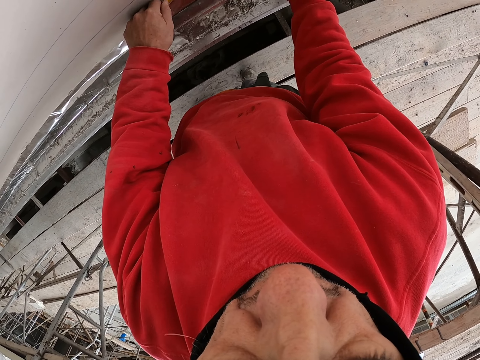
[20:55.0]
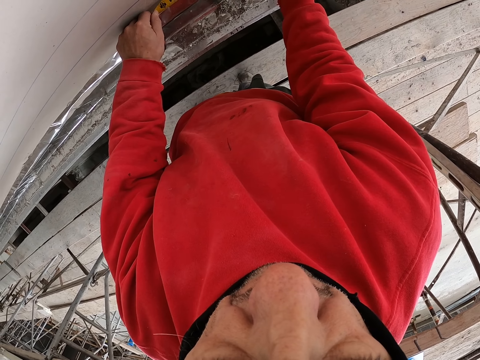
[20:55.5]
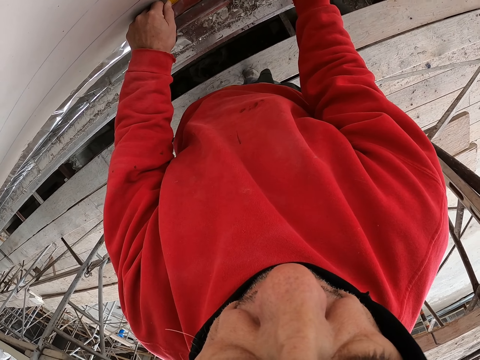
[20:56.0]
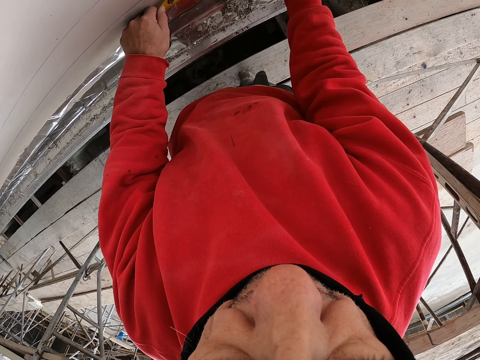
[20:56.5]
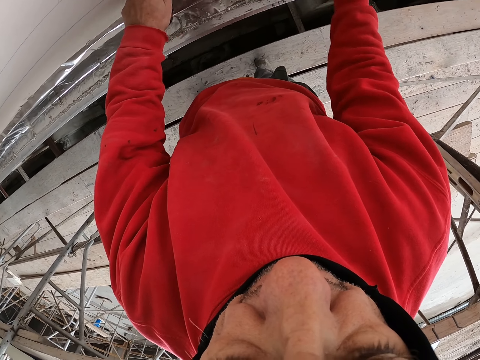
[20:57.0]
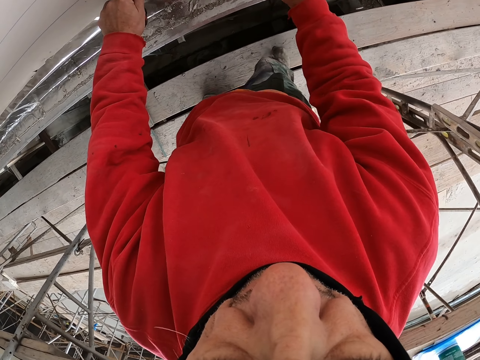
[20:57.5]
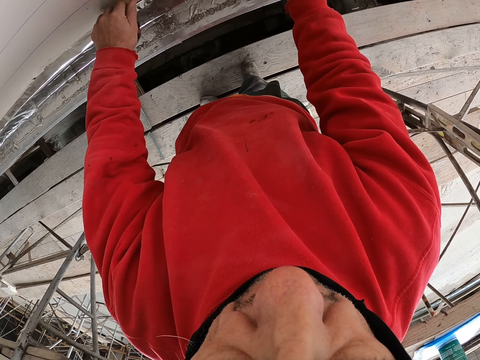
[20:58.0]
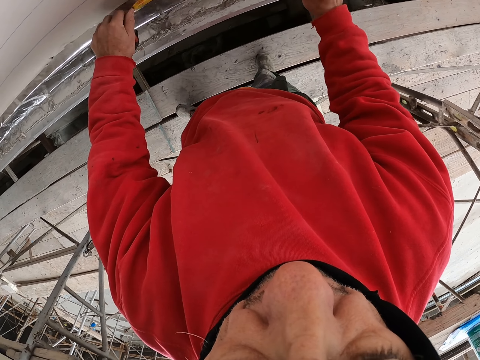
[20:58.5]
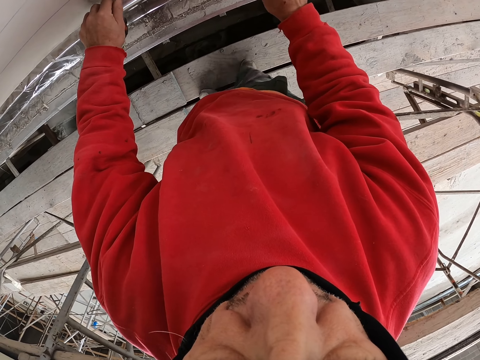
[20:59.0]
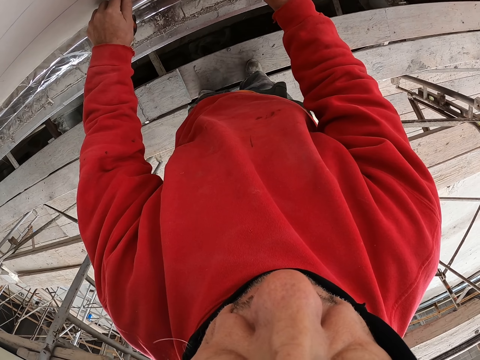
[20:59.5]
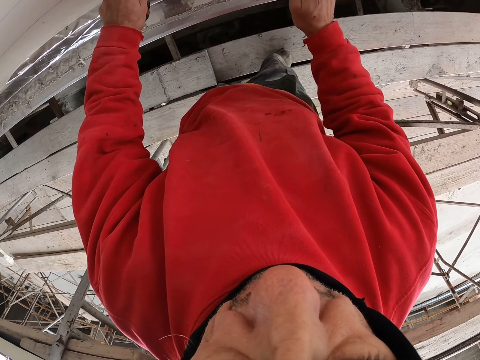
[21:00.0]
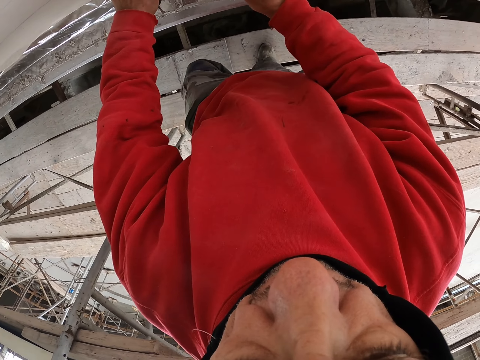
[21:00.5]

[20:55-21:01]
The camera wearer measures on the piece of wood.

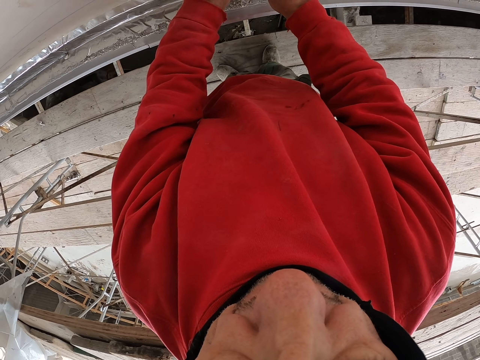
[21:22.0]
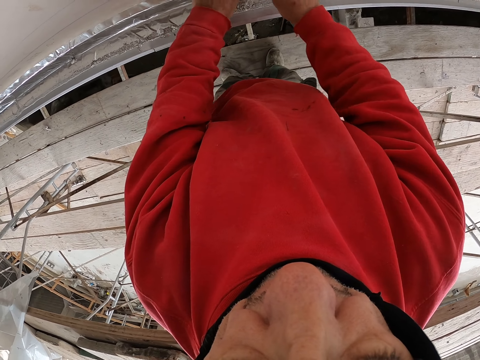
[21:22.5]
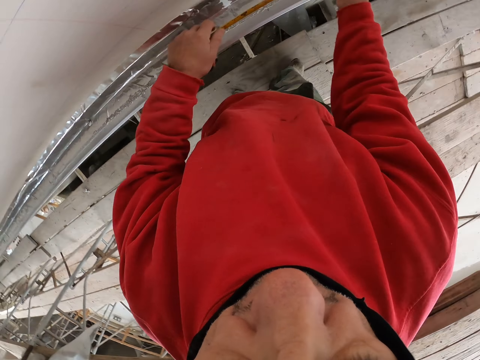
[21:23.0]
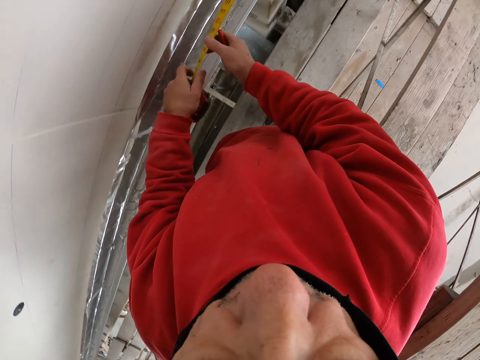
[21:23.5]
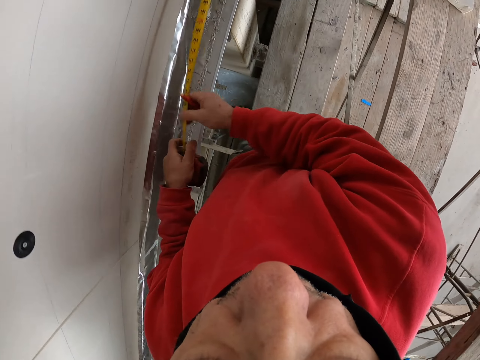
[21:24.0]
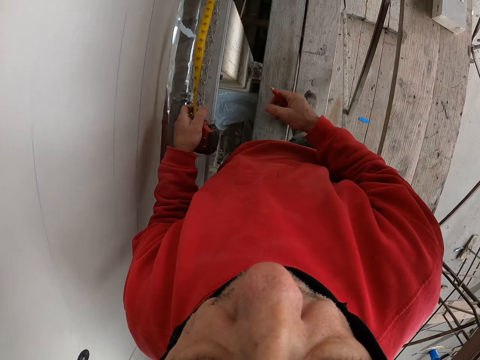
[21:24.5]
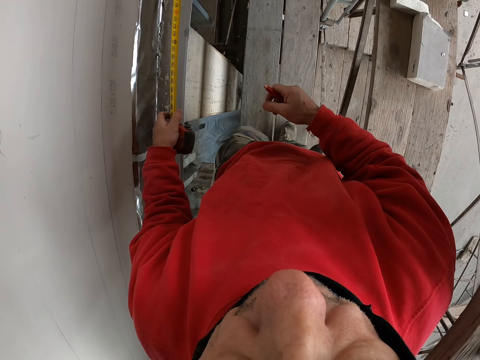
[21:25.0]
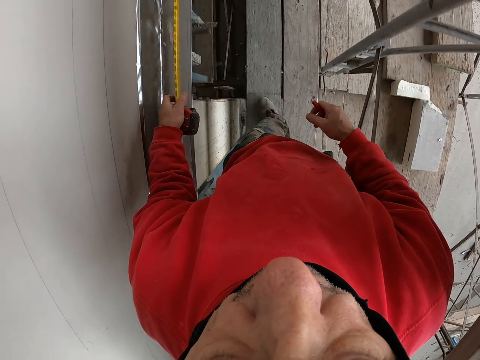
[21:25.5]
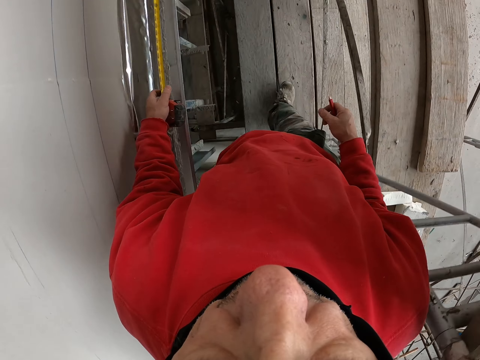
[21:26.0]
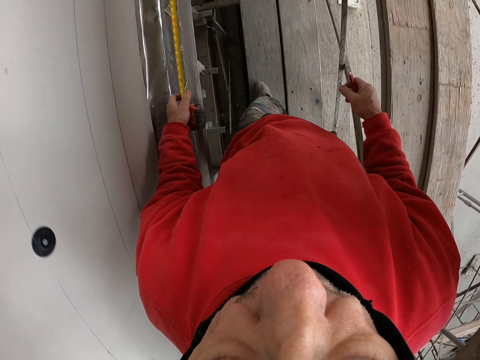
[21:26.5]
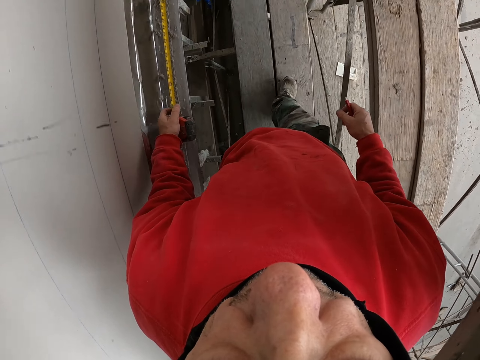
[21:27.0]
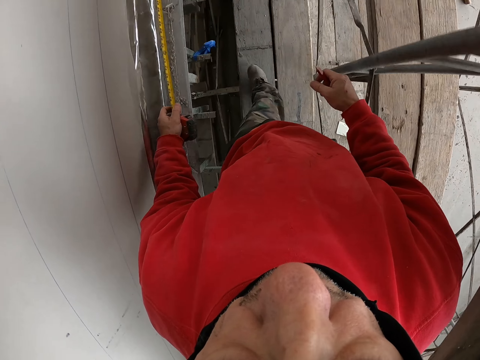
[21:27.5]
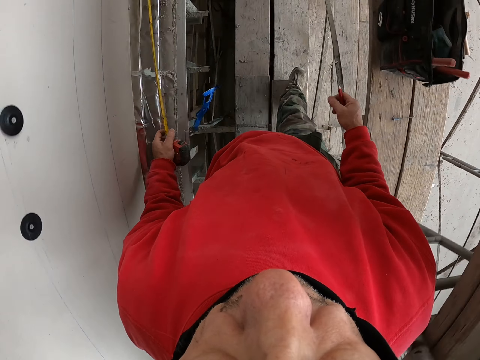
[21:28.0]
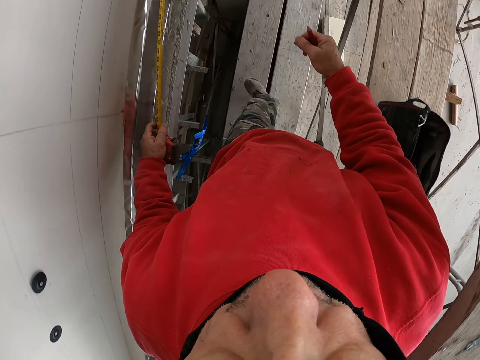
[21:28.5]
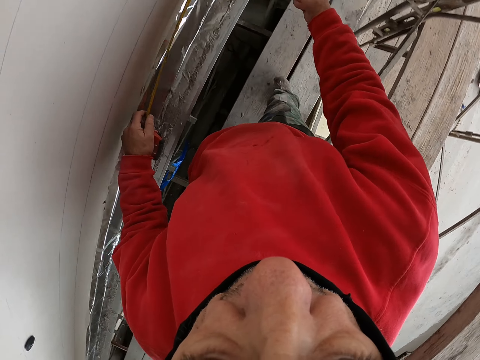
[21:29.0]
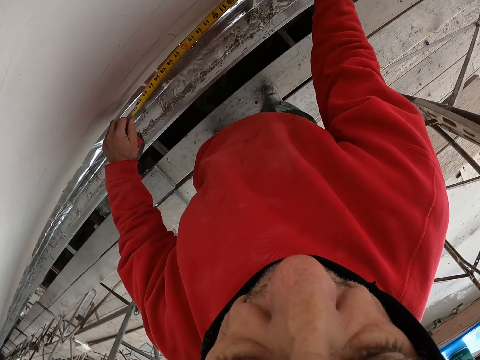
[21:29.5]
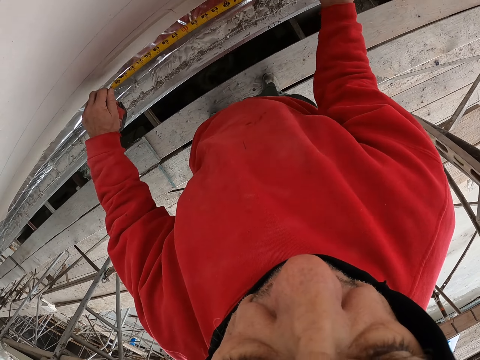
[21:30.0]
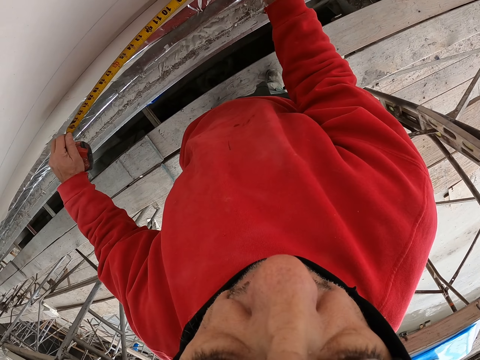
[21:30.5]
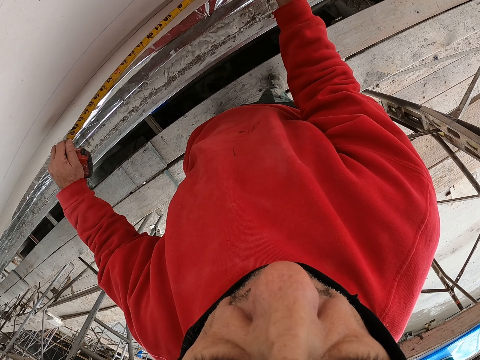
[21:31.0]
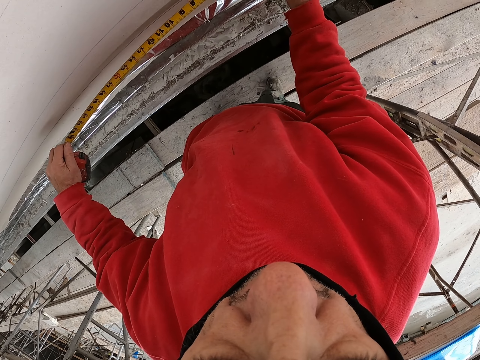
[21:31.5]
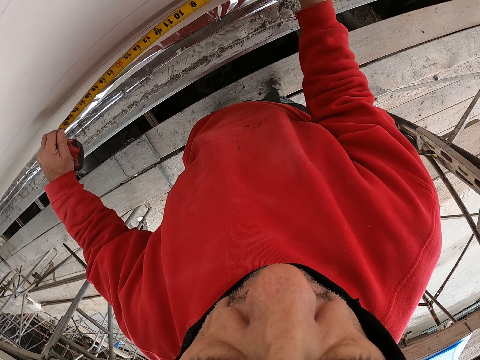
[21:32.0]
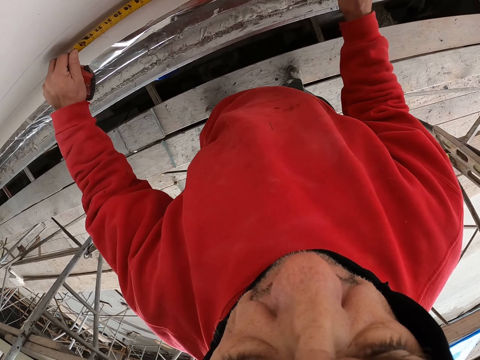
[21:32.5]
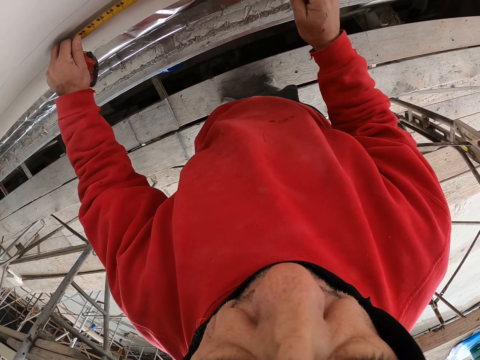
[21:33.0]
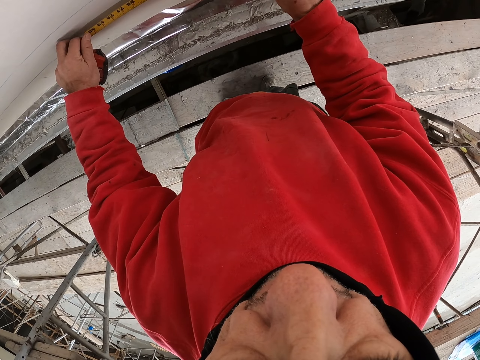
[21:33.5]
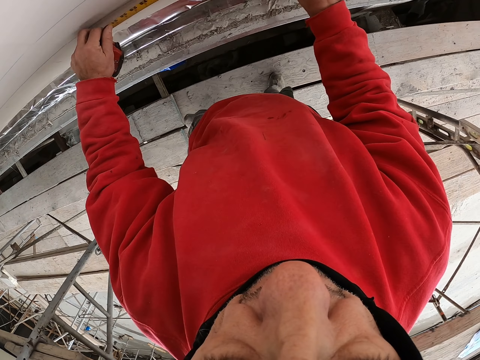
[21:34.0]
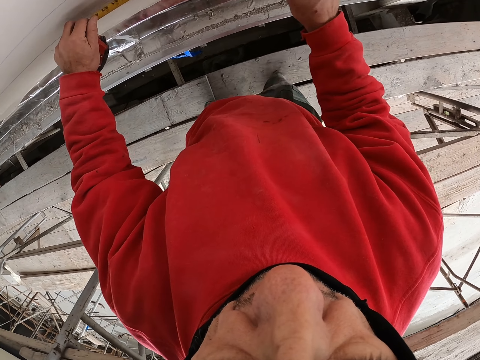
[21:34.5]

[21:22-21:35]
The camera wearer folds the tape measure. They walk on the piece of wood. They measure the piece of wood with the tape measure.

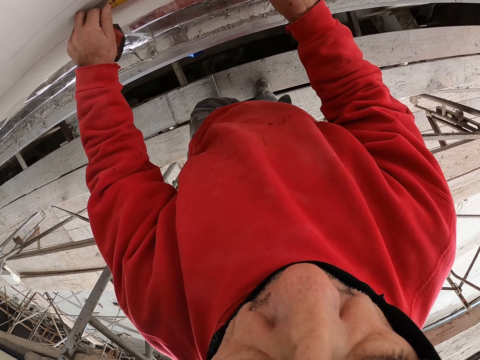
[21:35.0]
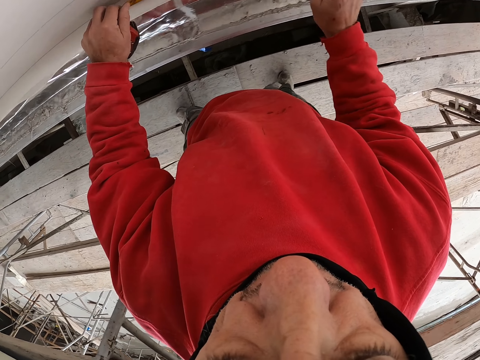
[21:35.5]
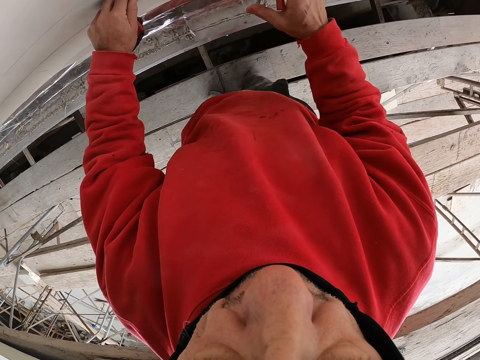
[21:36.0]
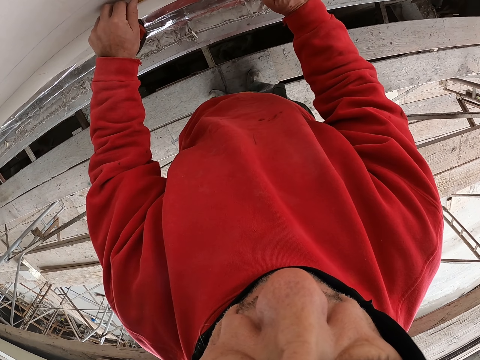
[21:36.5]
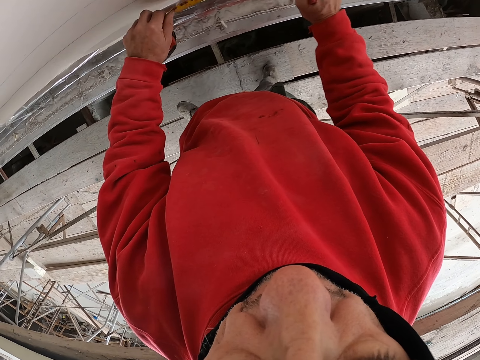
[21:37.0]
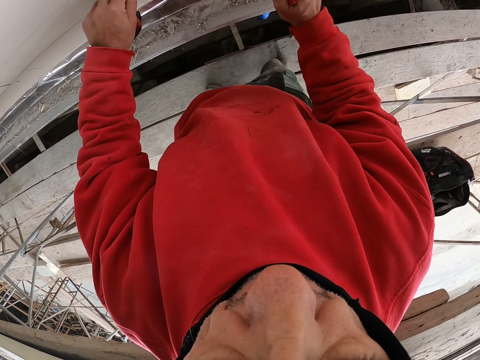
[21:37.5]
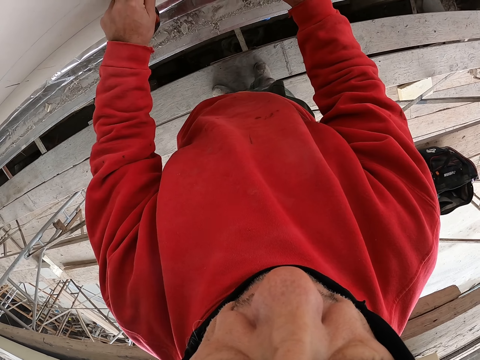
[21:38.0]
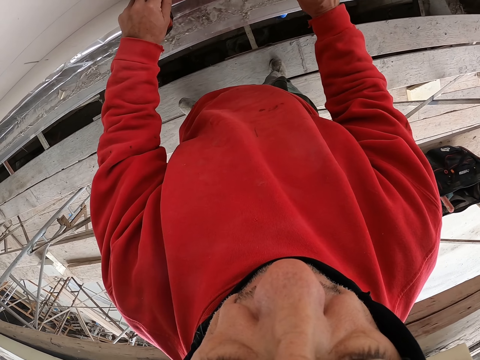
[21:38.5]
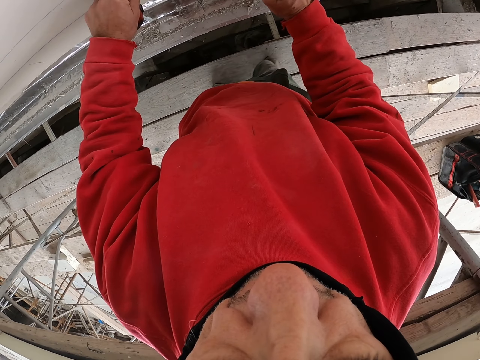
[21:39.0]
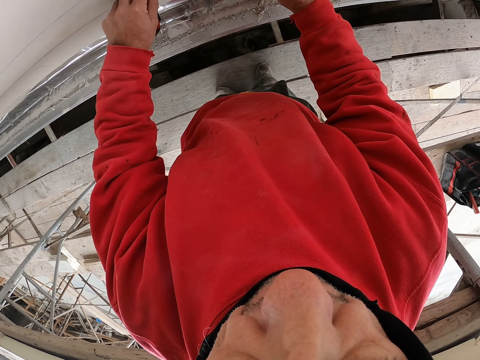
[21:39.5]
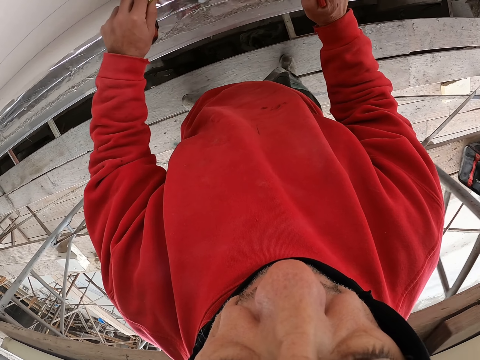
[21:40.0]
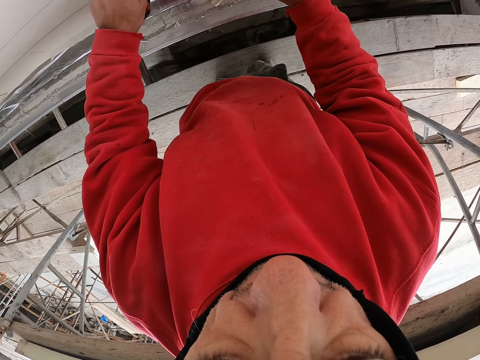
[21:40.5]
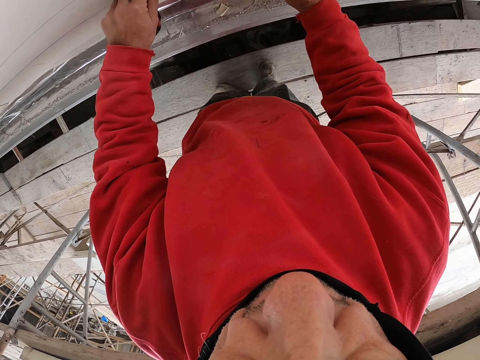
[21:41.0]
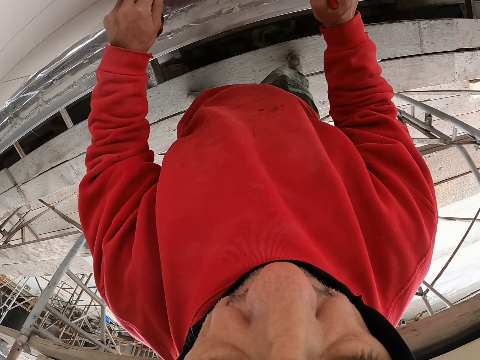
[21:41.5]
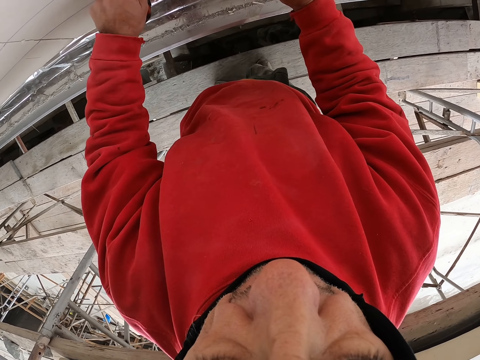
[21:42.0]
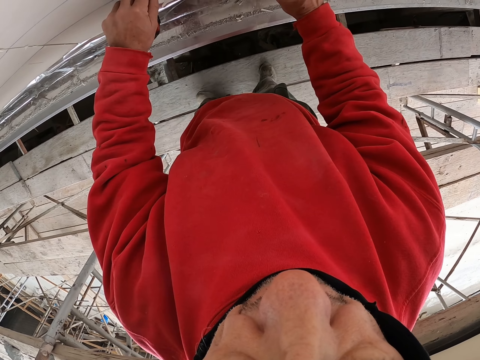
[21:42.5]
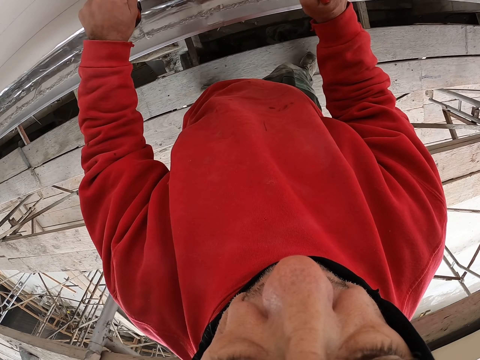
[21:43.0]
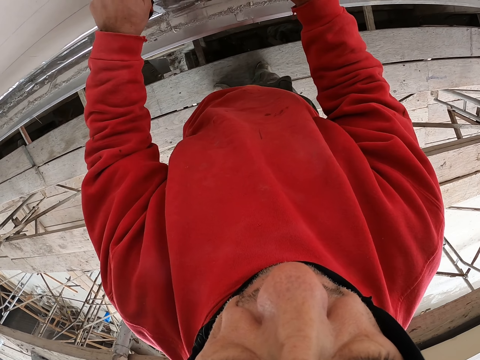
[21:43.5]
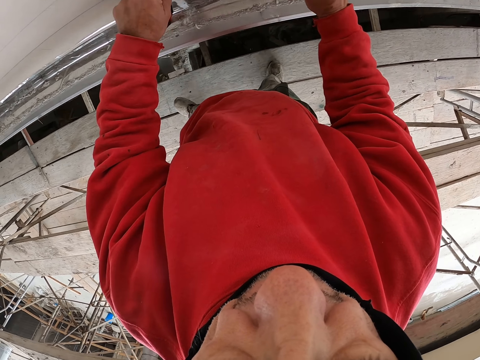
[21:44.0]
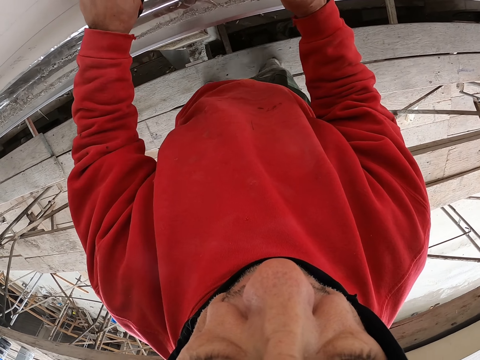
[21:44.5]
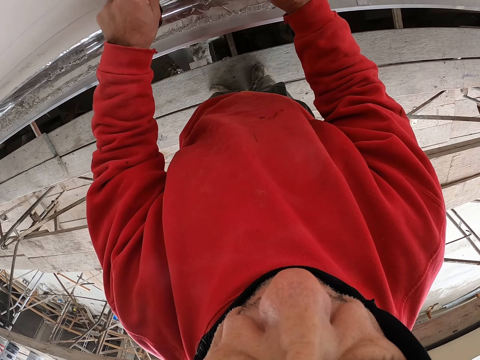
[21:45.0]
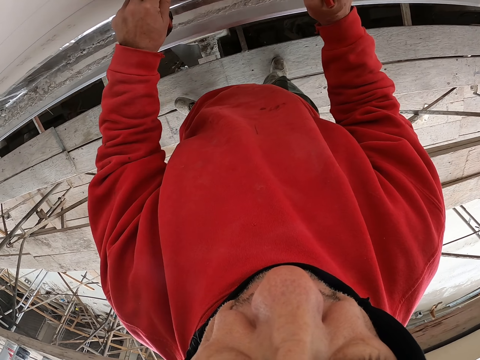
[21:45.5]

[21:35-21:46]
The camera wearer marks on the piece of wood.
